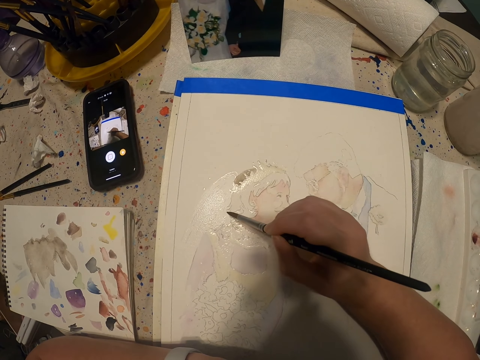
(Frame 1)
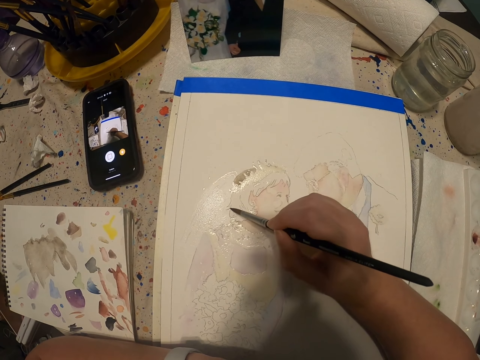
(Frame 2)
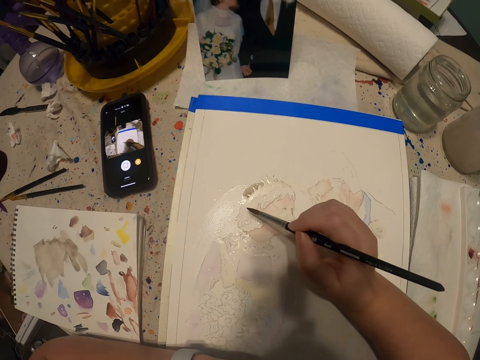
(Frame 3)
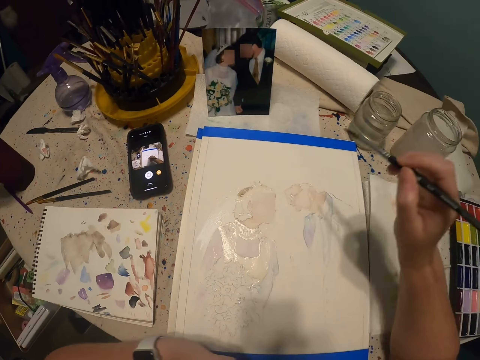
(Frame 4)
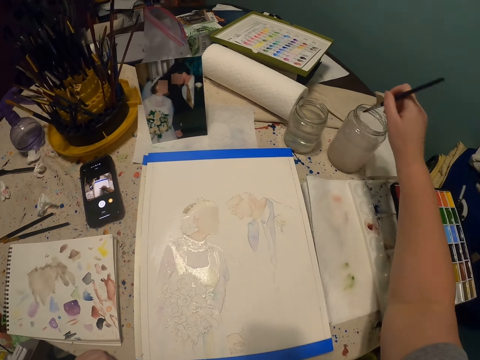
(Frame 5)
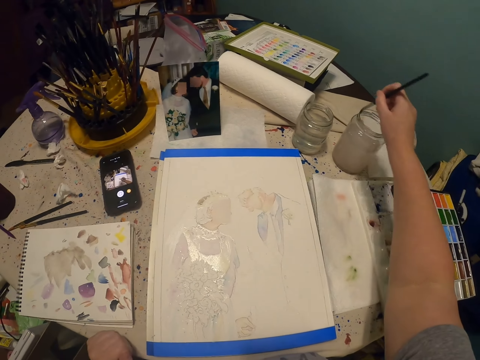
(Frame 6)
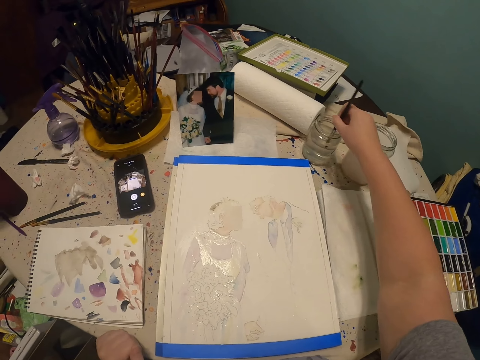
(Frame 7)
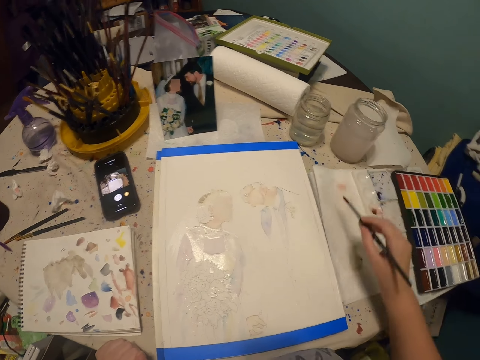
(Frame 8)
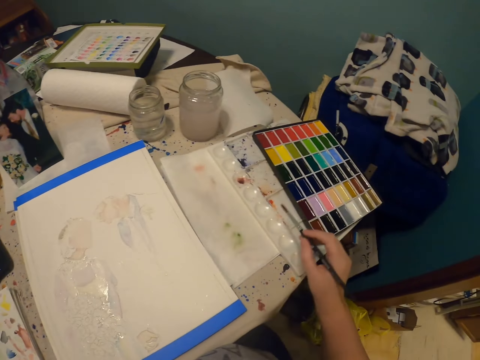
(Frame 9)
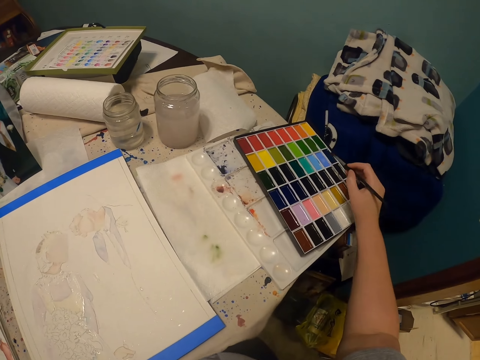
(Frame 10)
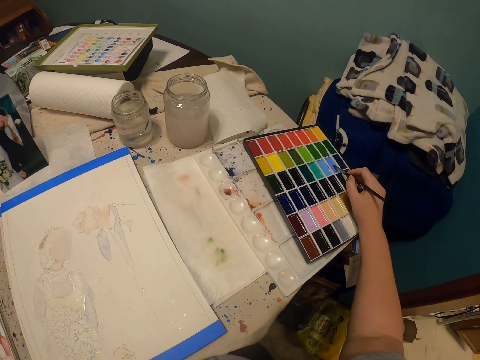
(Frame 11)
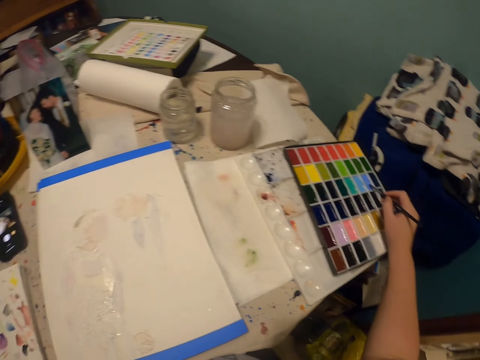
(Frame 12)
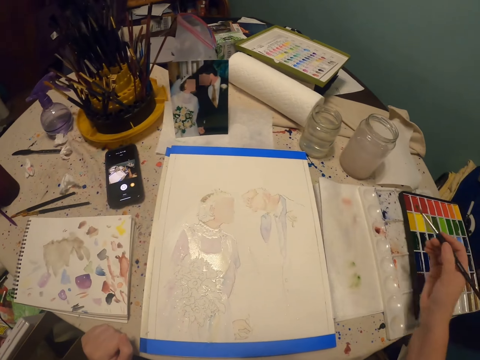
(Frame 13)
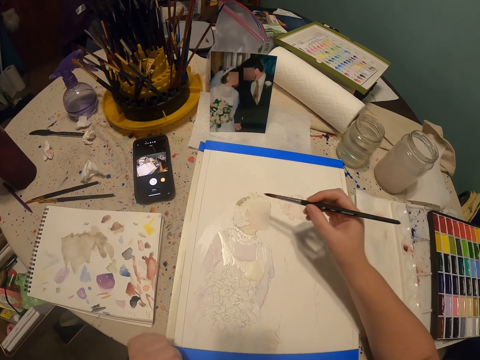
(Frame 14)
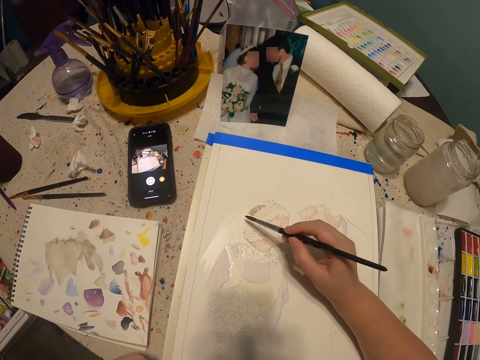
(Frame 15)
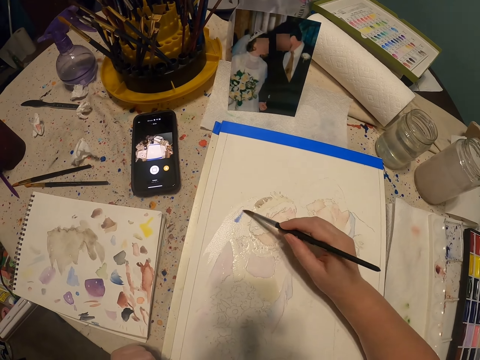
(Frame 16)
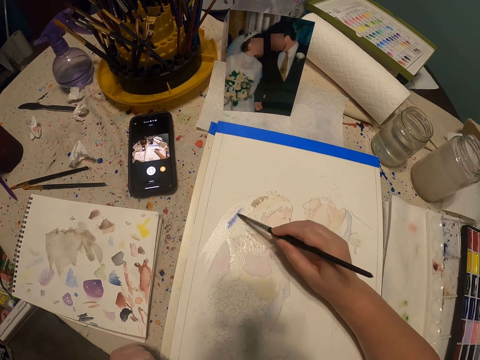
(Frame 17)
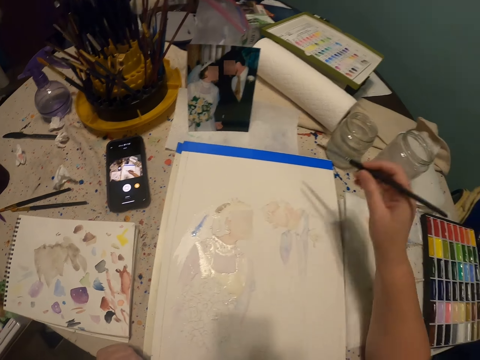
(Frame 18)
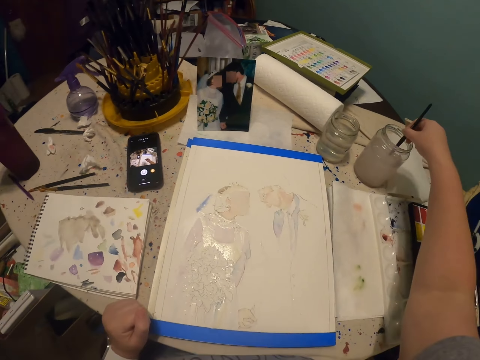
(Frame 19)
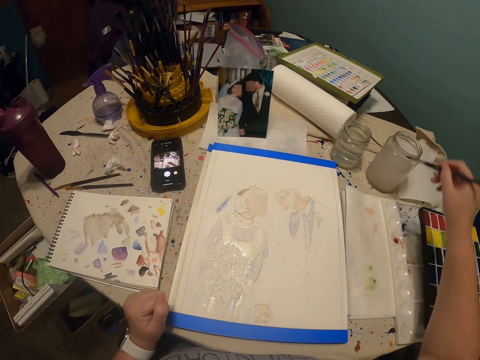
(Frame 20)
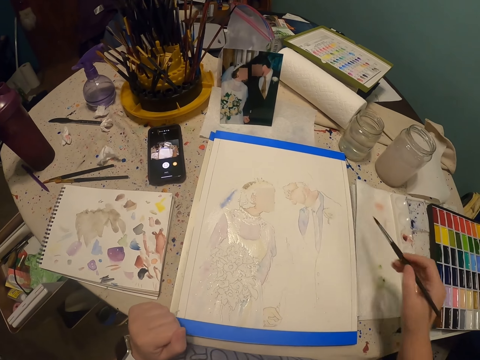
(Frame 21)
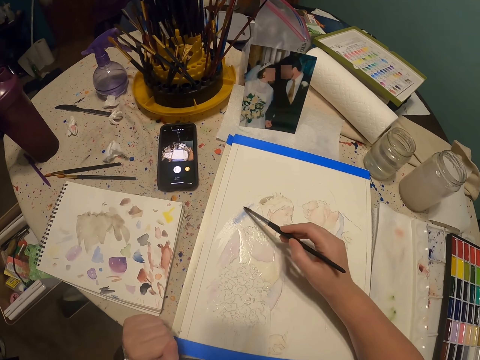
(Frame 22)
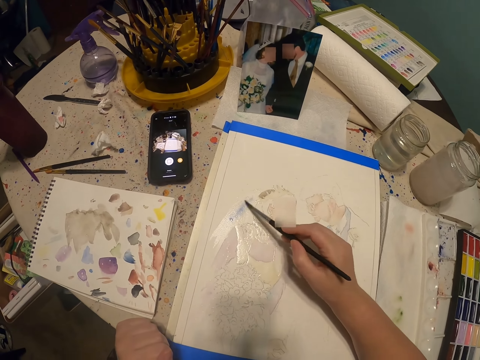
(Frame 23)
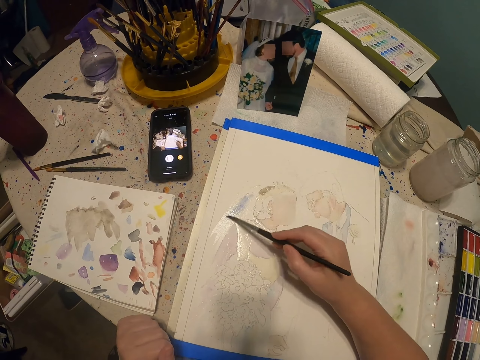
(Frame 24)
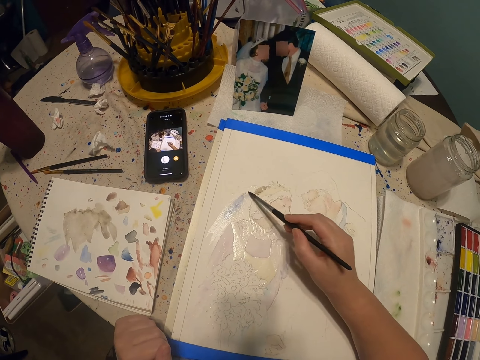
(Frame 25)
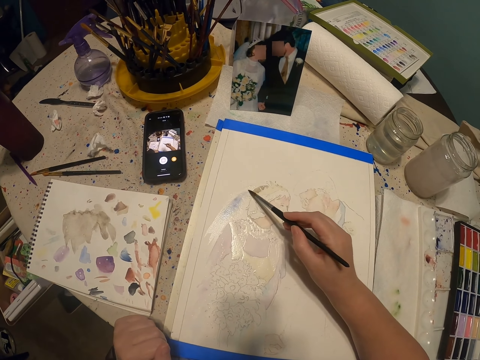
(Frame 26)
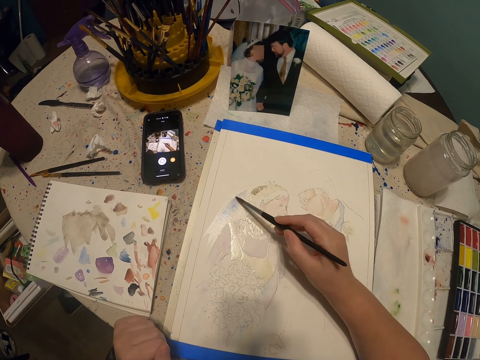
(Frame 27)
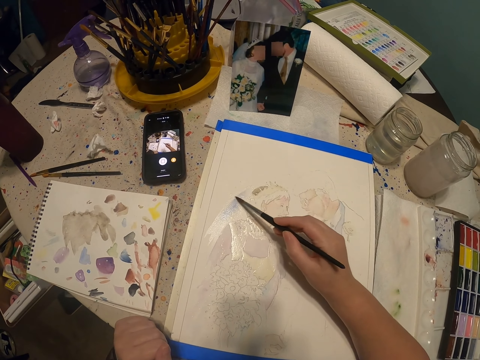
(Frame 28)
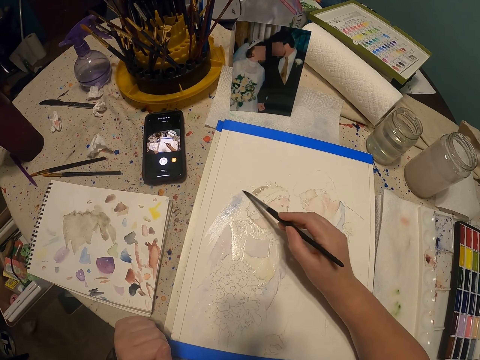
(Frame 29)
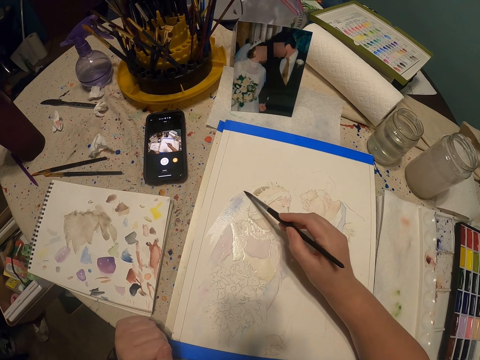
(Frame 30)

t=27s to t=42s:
The camera wearer dips the paint brush in a glass of water or the bottle of paint. They put the paint brush in a paint palette. They rub the paint brush on the paint palette. They paint the art drawing with the paint brush. They dip the paint brush in the glass of water or the bottle of paint. They paint the art drawing with the paint brush.

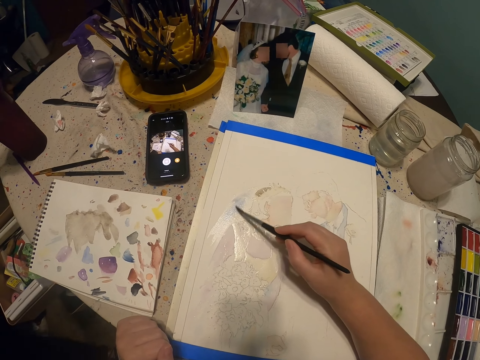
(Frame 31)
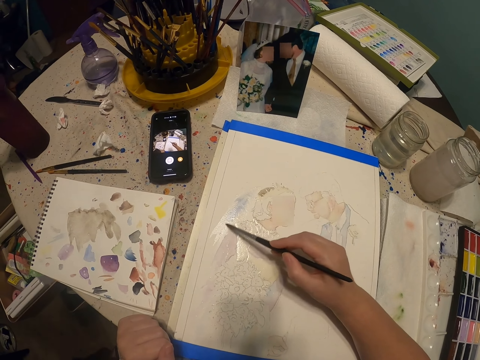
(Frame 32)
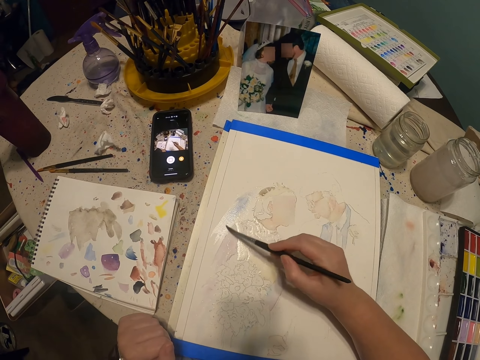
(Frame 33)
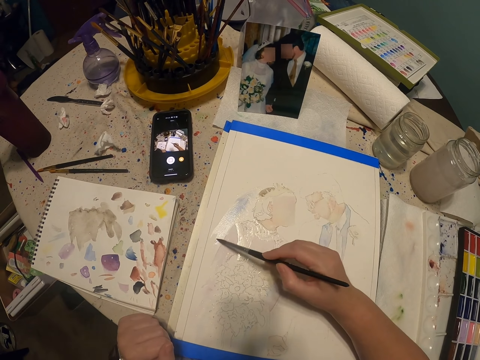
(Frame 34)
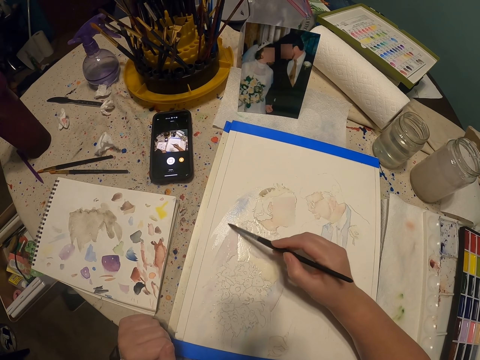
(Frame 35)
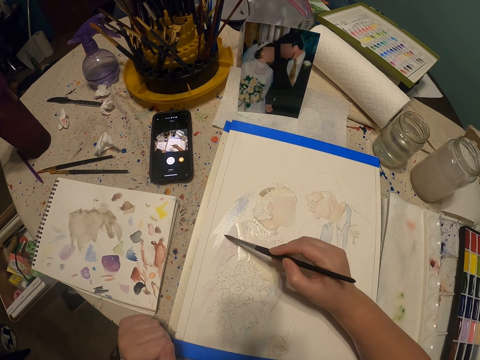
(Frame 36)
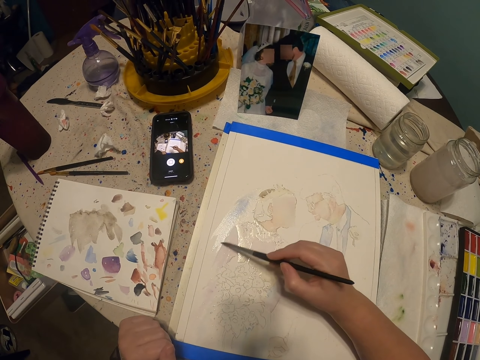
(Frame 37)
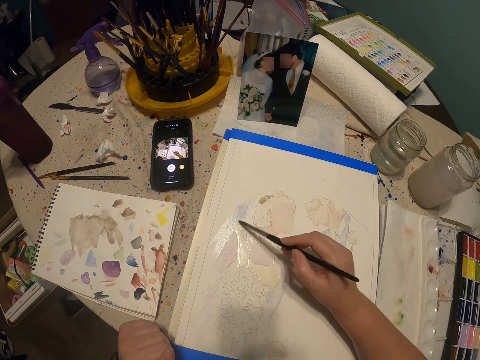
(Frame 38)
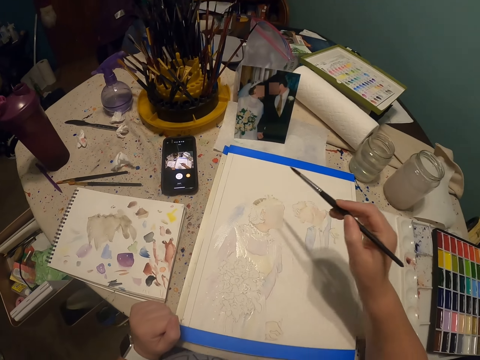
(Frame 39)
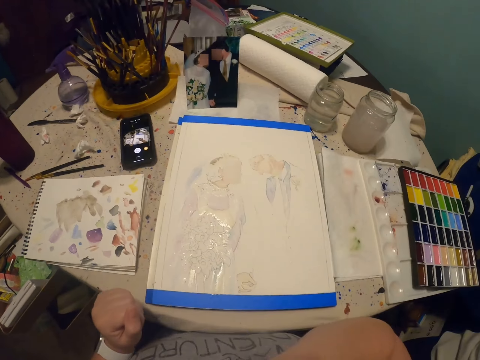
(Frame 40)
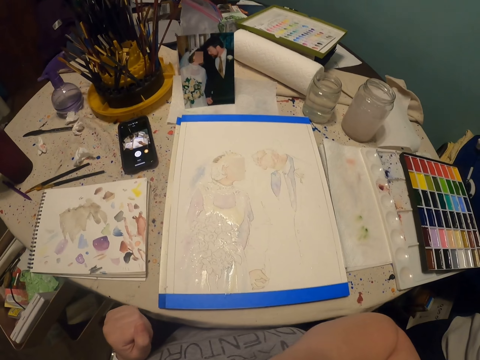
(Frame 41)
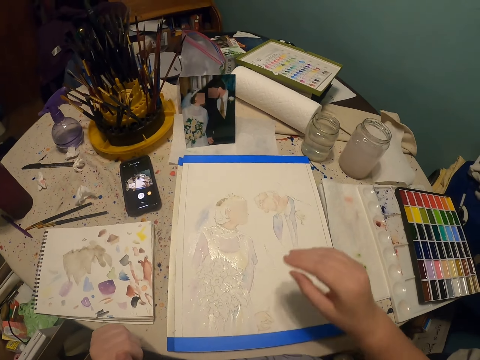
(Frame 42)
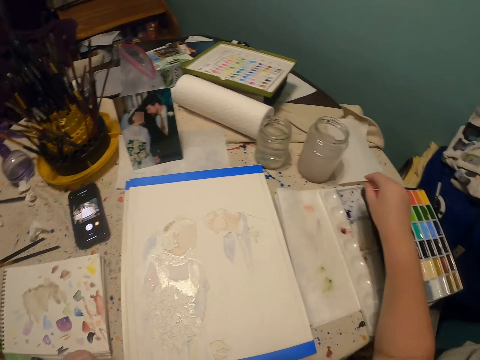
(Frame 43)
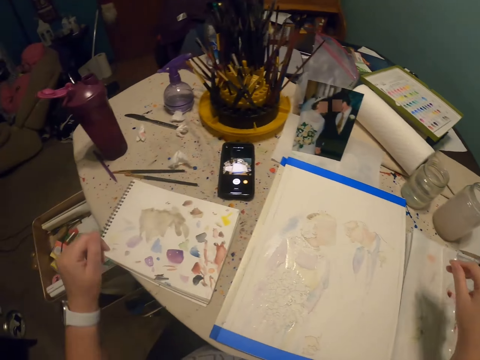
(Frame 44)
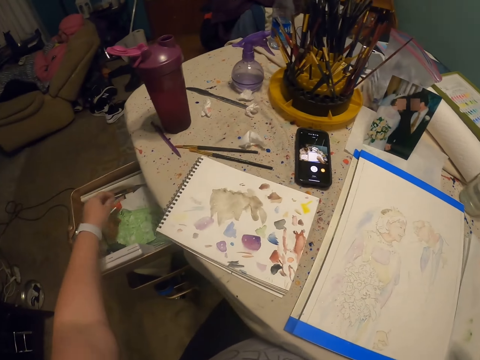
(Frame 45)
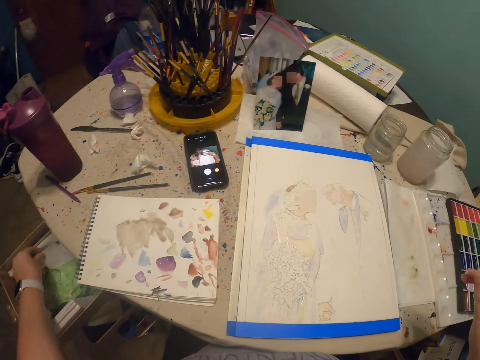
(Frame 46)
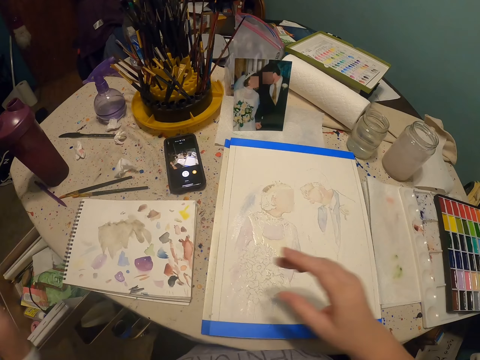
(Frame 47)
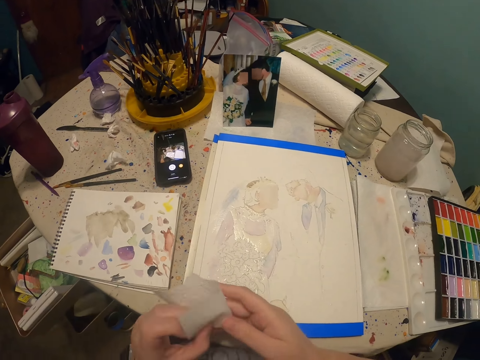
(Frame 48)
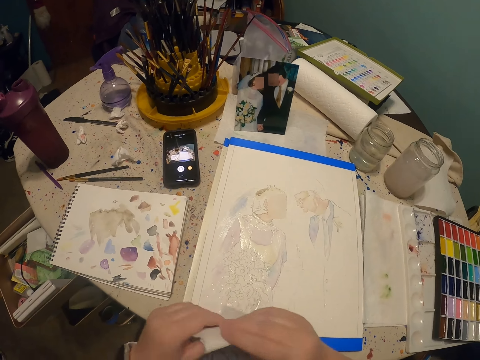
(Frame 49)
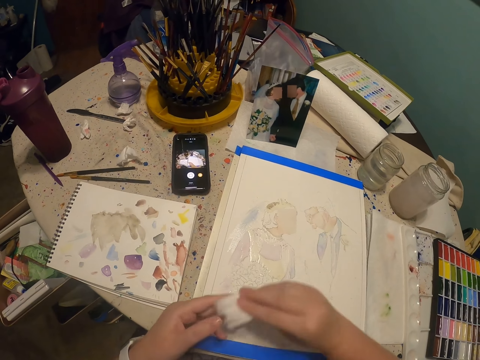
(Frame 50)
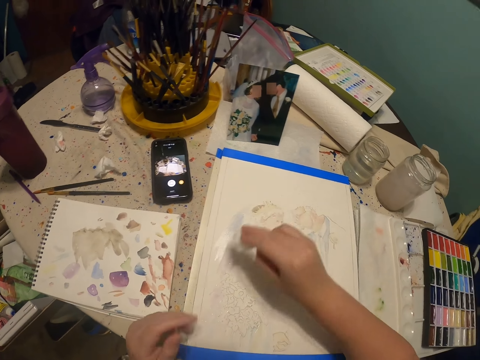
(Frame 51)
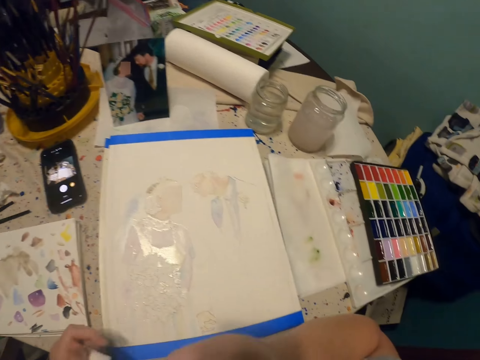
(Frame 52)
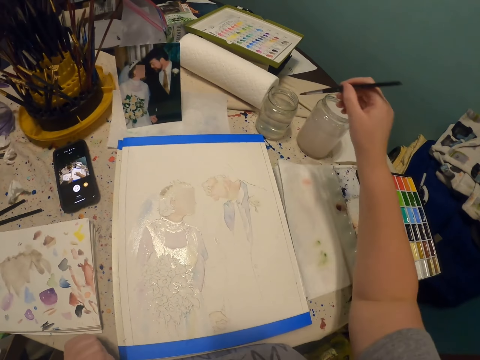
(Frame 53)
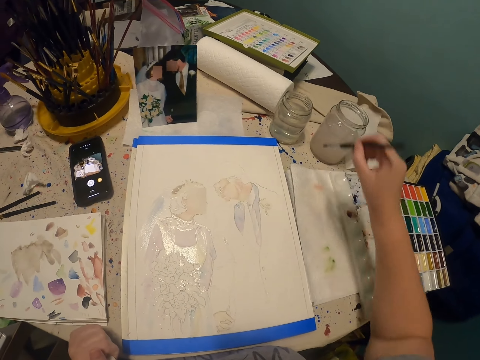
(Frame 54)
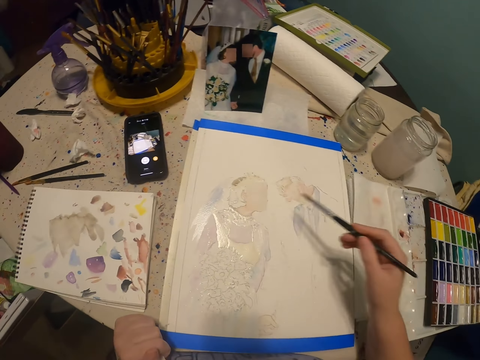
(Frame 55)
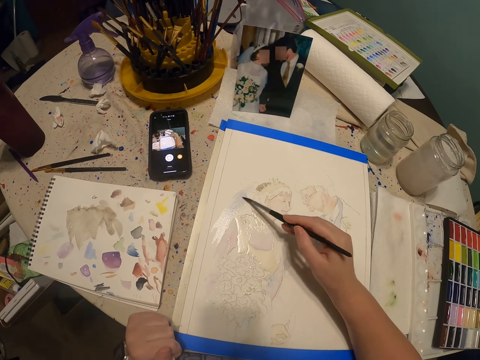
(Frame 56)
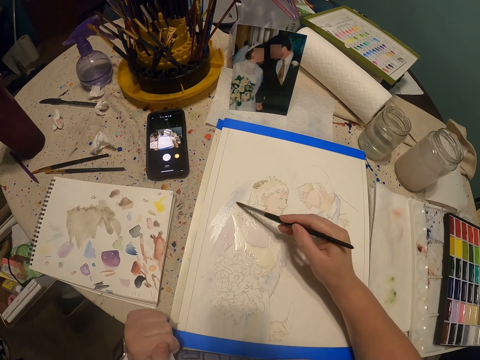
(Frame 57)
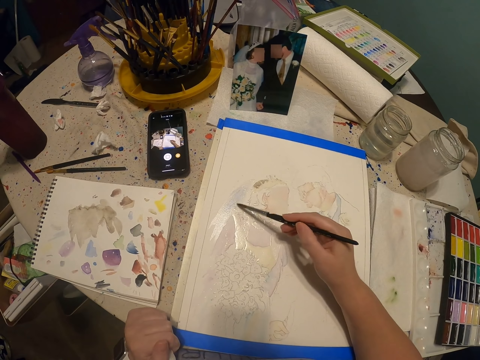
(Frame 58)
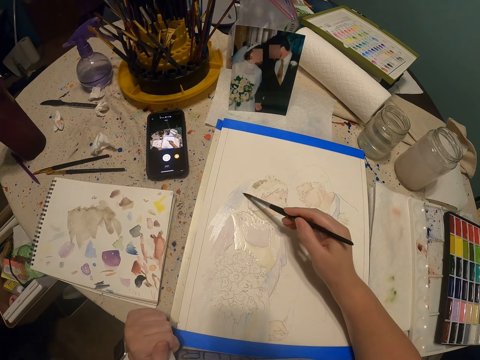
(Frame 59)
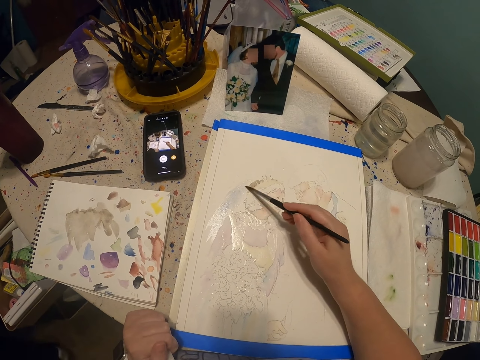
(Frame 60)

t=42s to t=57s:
The camera wearer picks something from the drawer. They wipe the painting with something. They dip the paint brush in a glass of water or the bottle of paint. They paint the art drawing with the paint brush.
